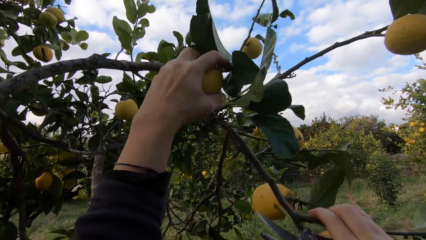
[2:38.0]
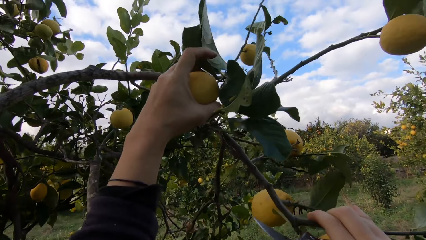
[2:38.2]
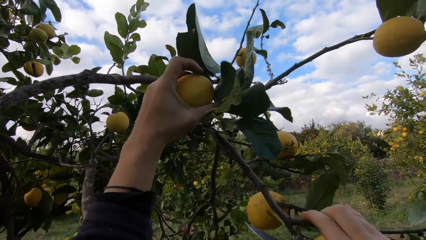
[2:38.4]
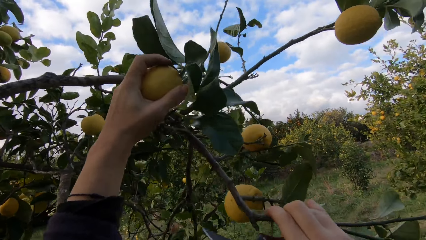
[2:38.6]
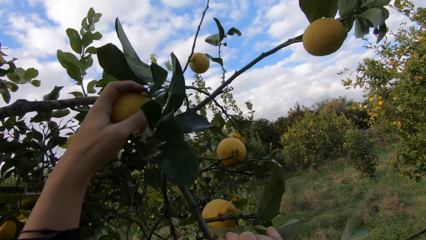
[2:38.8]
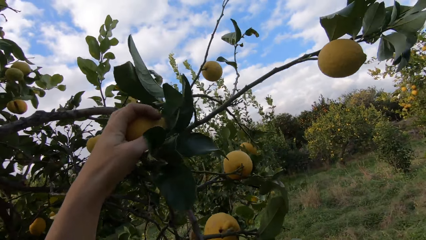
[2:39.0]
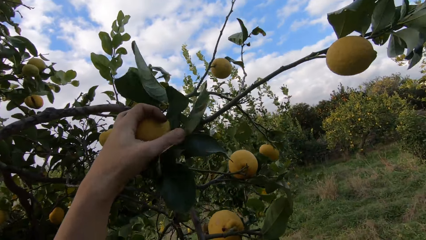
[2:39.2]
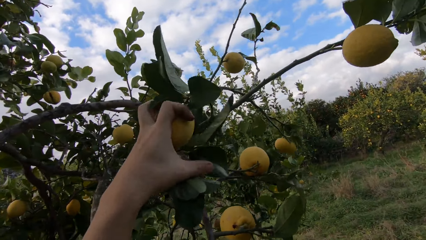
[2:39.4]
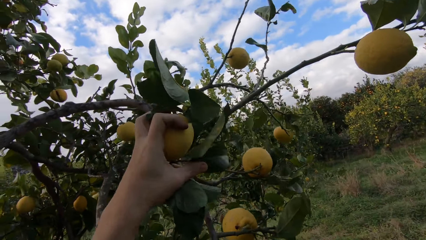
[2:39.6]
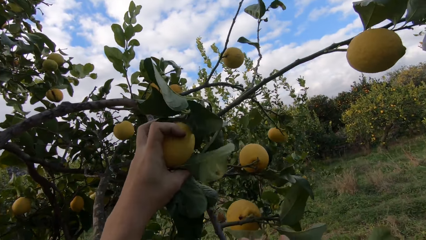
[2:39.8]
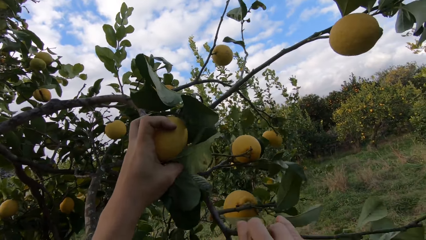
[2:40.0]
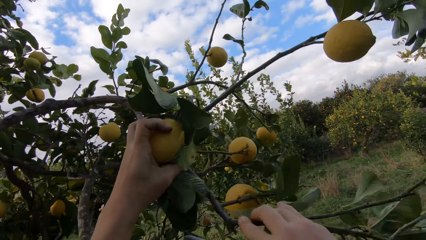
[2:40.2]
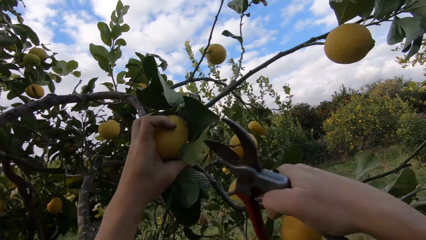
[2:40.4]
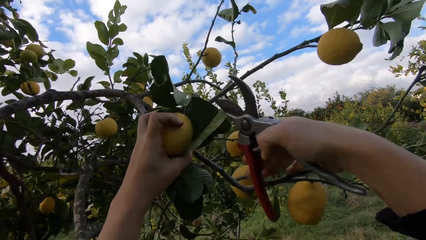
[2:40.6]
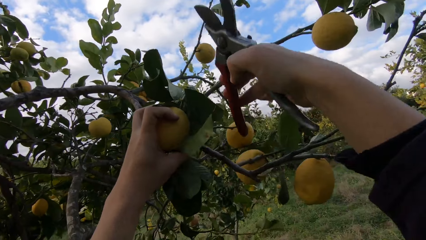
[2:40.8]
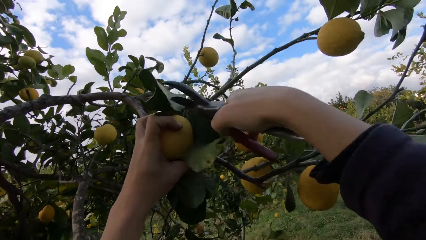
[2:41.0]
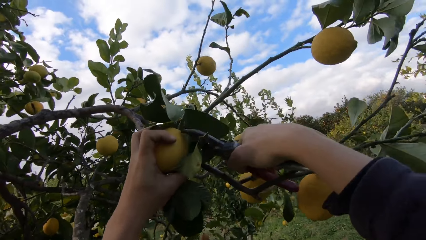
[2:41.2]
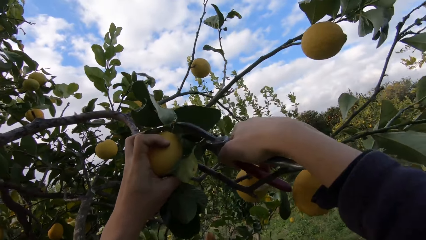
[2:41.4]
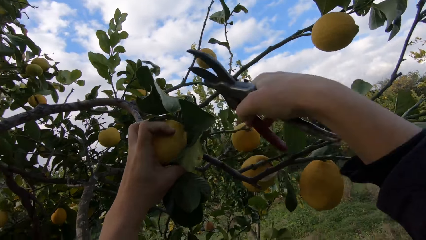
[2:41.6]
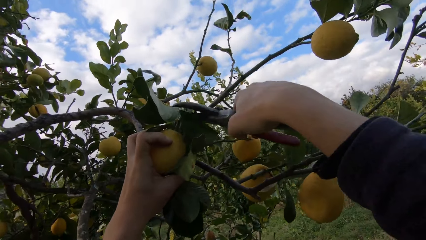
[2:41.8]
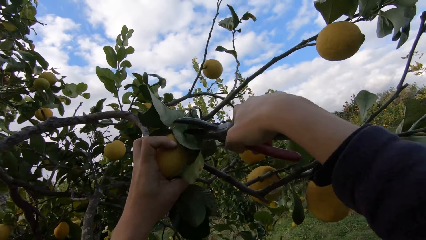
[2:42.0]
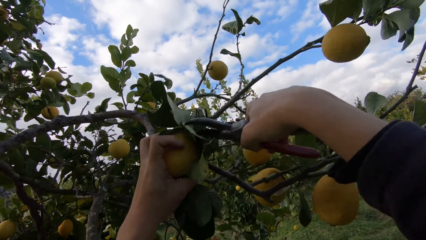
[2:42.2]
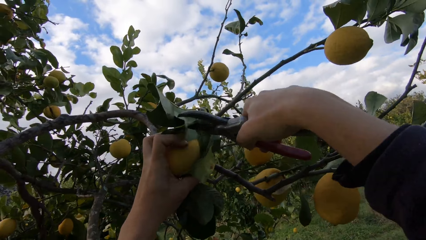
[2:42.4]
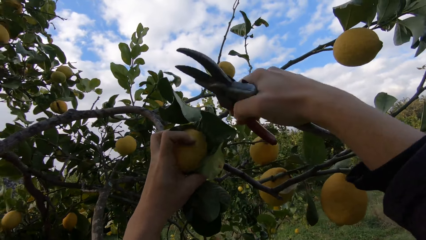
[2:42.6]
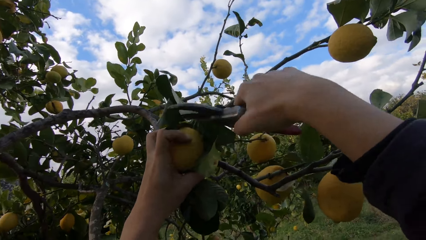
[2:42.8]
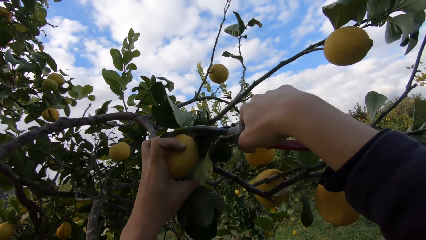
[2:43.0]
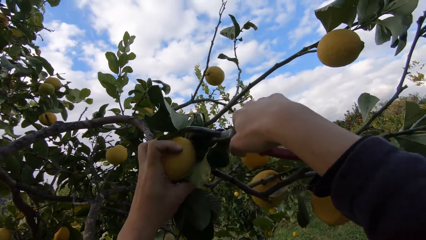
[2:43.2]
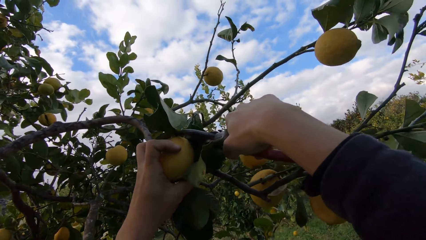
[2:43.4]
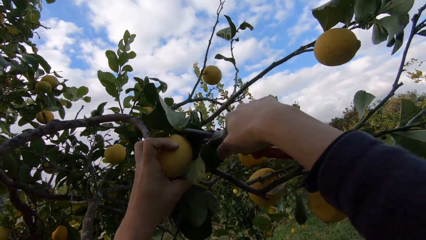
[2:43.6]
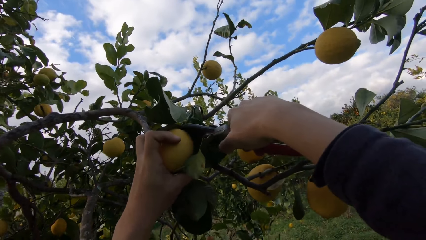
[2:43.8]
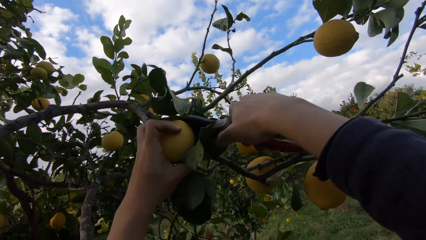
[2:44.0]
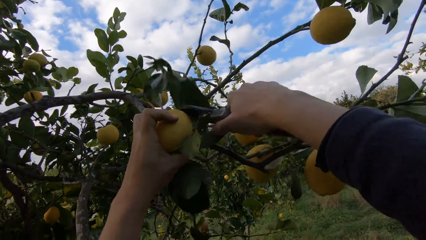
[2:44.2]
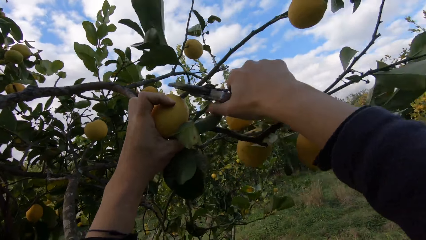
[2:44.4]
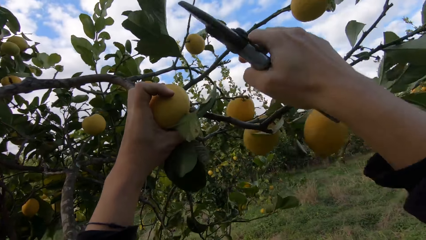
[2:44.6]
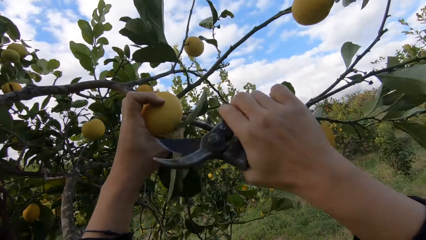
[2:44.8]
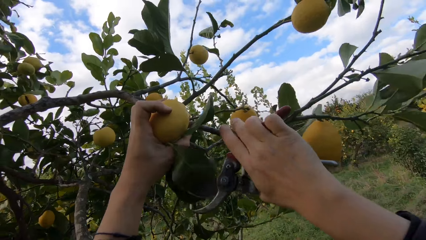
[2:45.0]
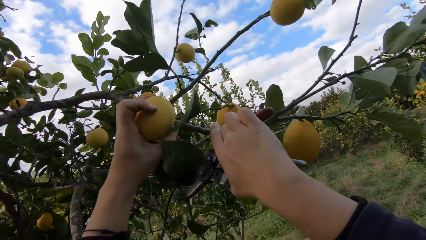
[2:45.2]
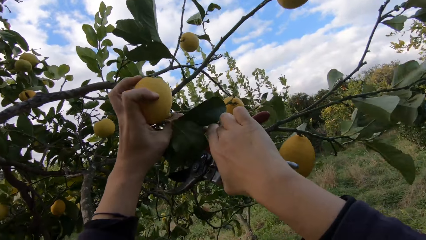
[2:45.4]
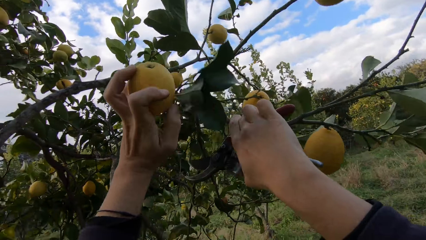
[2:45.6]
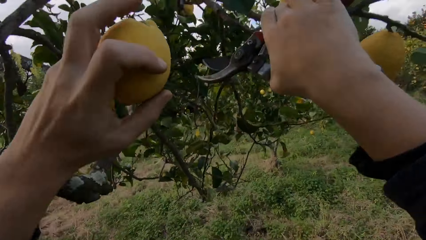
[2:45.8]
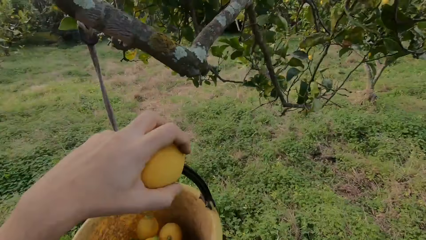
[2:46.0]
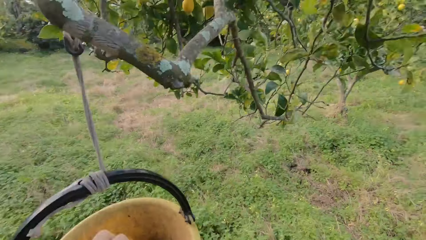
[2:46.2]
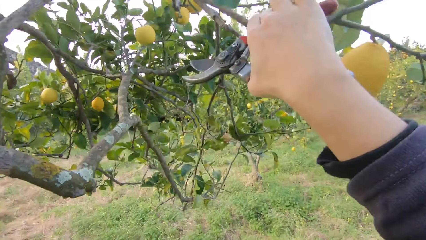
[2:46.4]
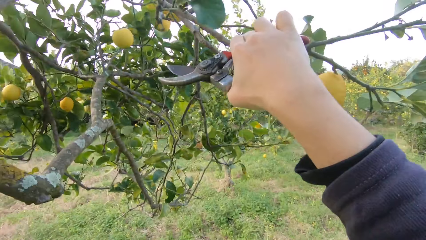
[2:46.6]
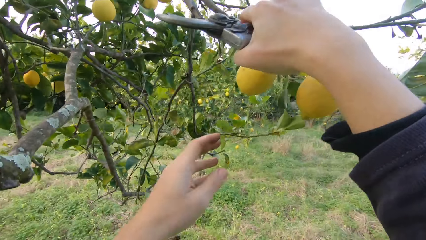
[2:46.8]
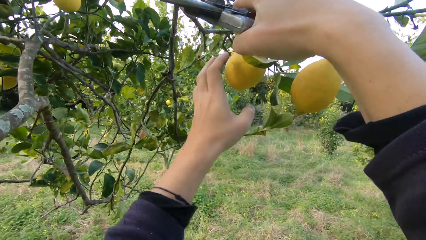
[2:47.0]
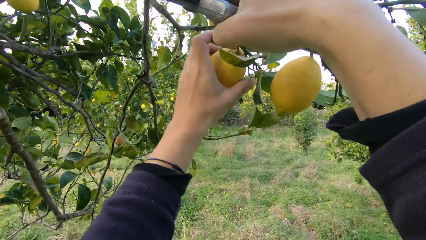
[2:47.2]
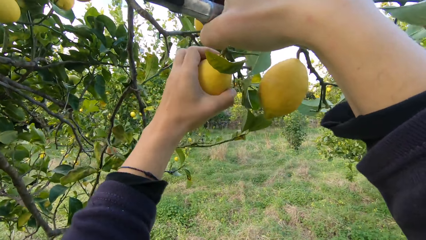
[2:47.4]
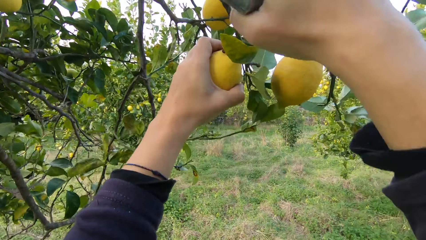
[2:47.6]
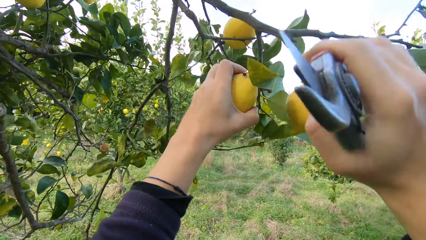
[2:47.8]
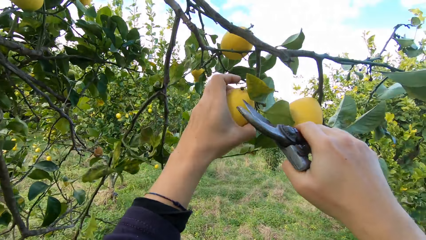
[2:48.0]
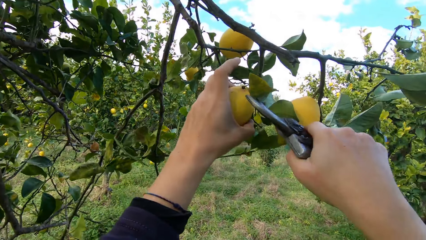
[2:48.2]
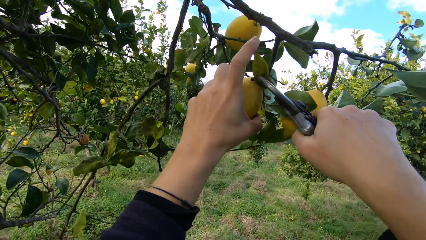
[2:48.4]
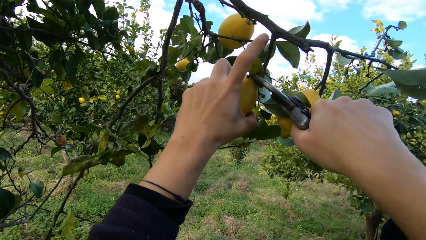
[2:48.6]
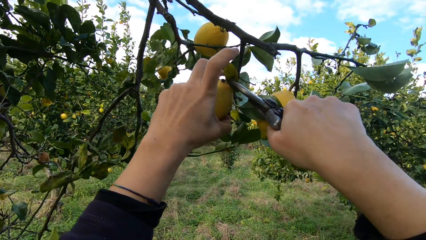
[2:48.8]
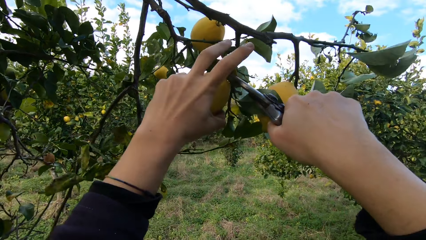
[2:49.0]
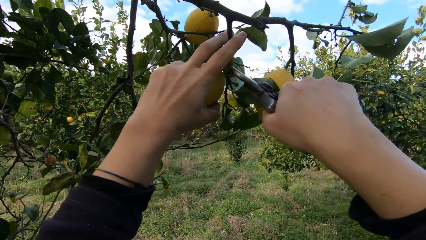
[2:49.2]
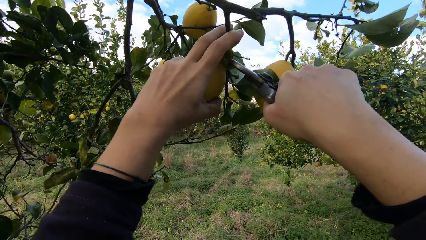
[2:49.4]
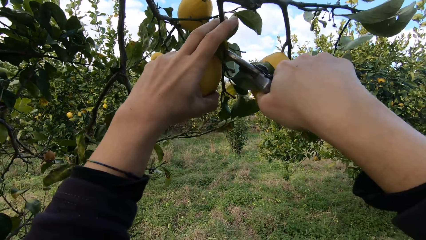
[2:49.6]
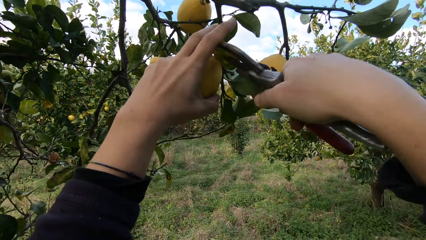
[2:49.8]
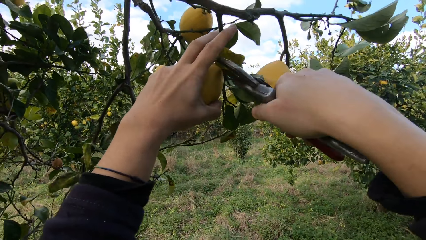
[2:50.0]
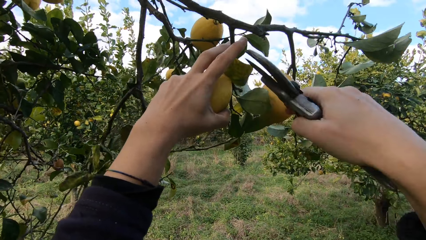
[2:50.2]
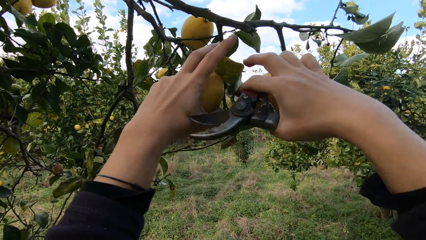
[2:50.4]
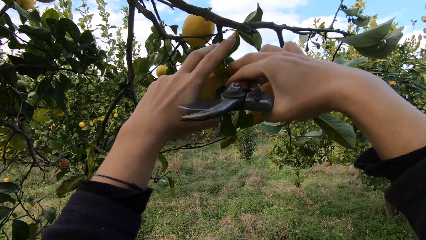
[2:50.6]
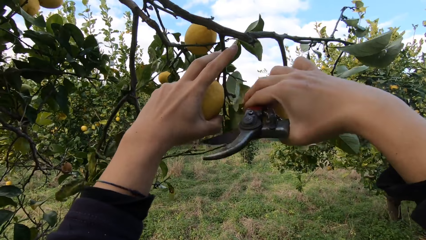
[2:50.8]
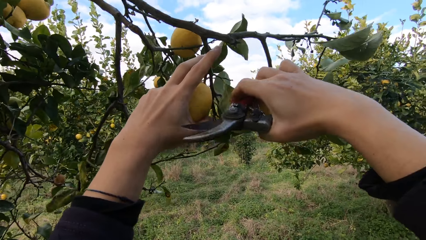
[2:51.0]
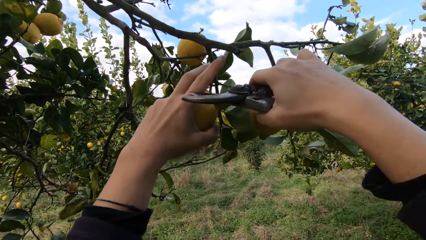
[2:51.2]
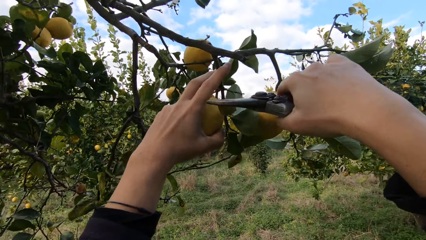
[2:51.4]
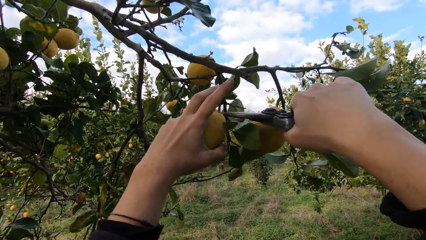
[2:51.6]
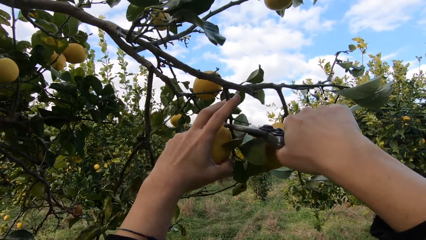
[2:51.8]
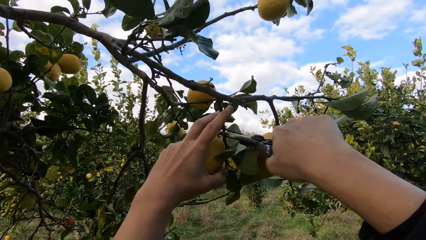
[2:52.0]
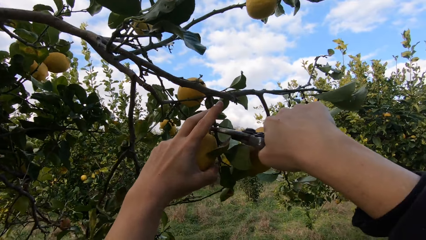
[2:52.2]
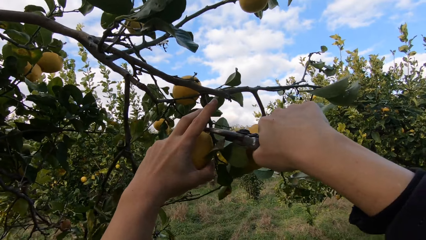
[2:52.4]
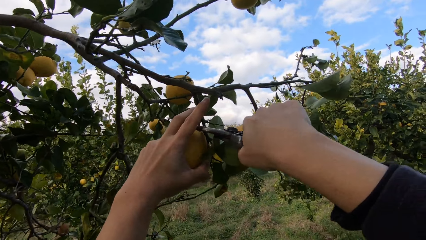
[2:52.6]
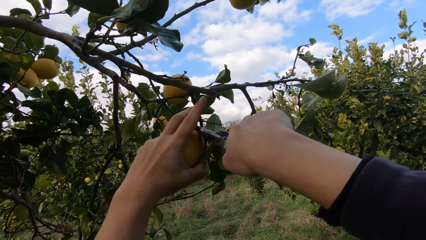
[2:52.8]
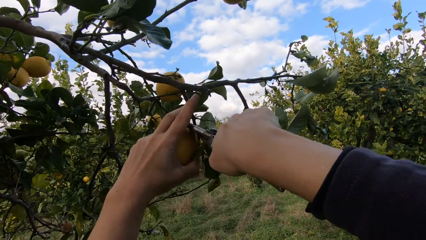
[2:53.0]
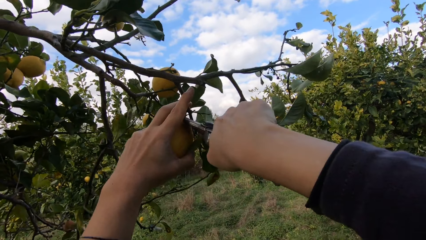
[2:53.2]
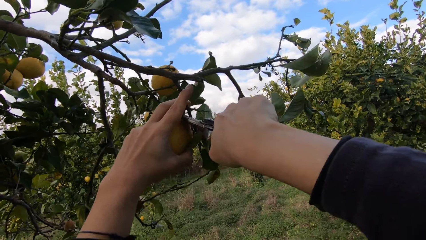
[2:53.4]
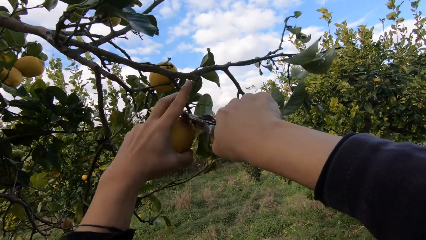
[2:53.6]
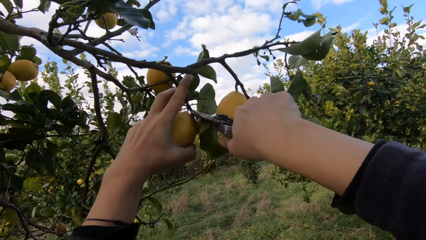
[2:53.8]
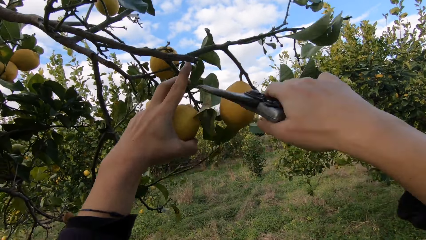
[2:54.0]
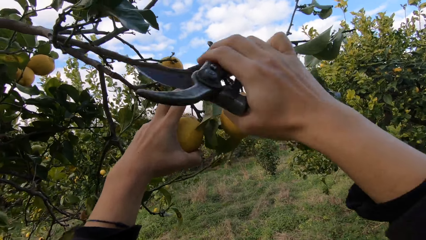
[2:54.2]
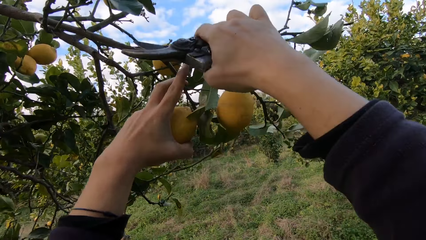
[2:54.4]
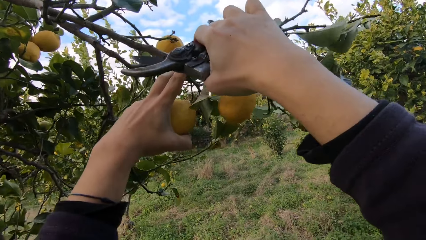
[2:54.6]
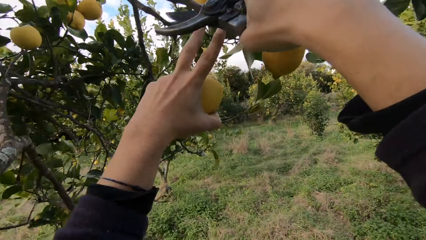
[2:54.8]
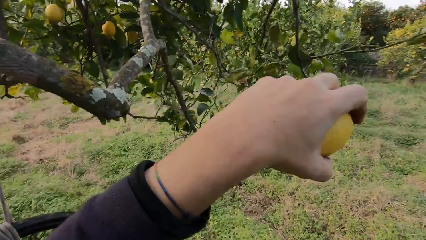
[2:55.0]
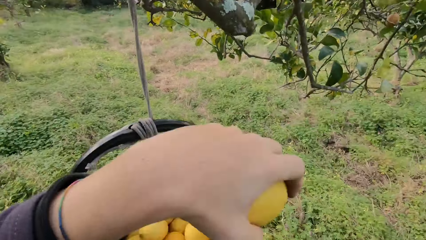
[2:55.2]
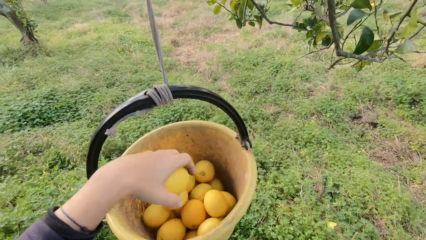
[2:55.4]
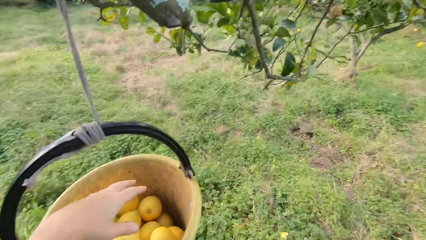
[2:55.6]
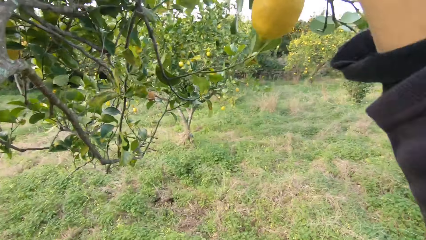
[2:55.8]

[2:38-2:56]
The camera wearer plucks another lemon from the tree with the plier or pruning shear. He puts the lemon fruit in the harvesting bucket. He holds a lemon fruit in his hand. He plucks another lemon from the tree with the plier. He cuts the lemon fruit with the pruning shear. He throws the lemon into the bucket.
